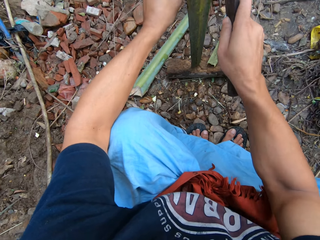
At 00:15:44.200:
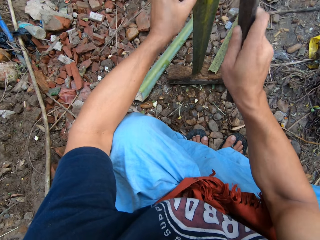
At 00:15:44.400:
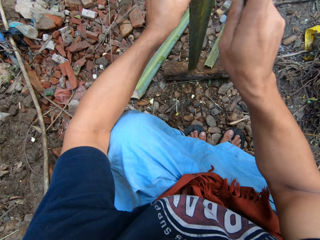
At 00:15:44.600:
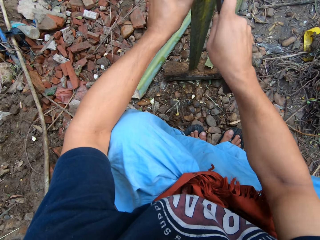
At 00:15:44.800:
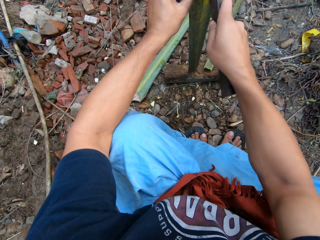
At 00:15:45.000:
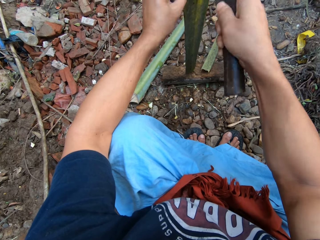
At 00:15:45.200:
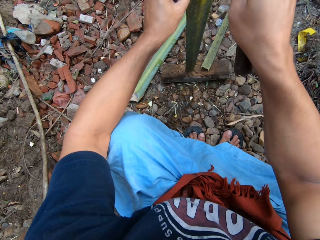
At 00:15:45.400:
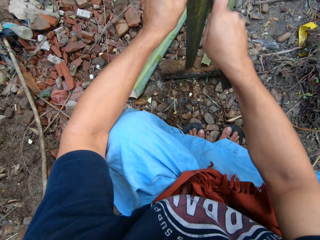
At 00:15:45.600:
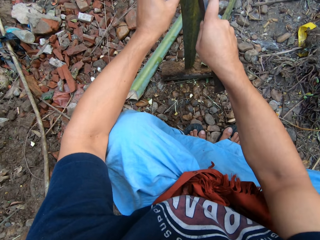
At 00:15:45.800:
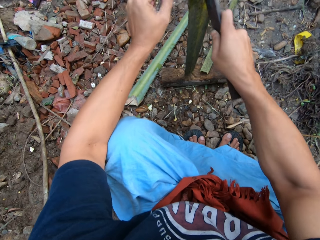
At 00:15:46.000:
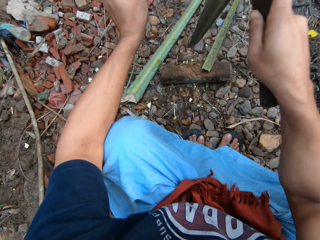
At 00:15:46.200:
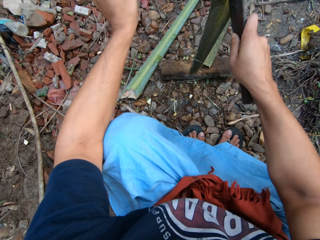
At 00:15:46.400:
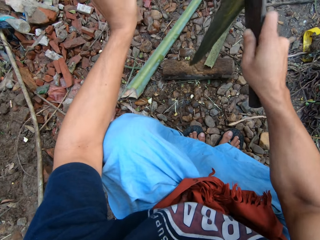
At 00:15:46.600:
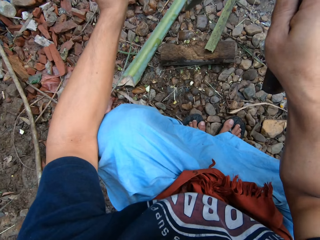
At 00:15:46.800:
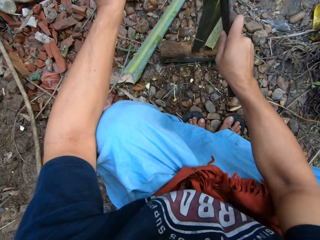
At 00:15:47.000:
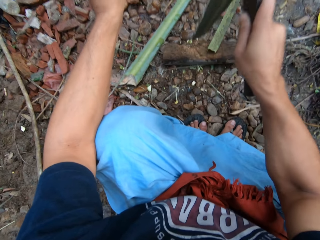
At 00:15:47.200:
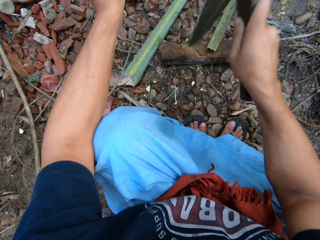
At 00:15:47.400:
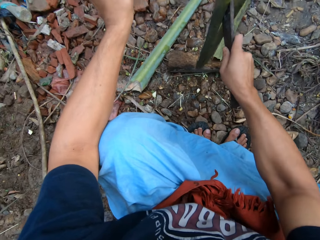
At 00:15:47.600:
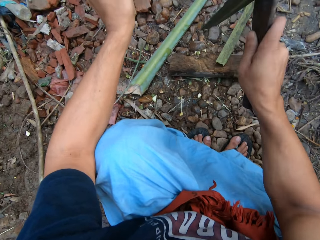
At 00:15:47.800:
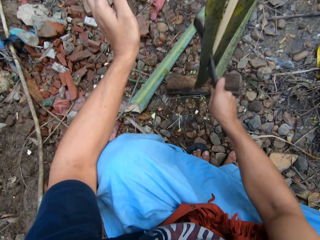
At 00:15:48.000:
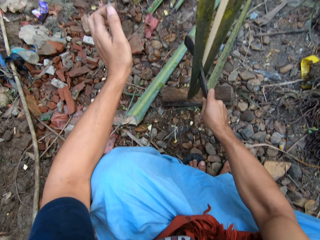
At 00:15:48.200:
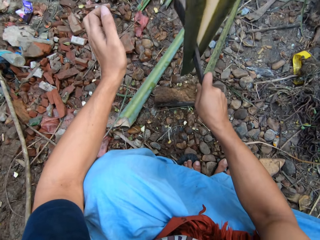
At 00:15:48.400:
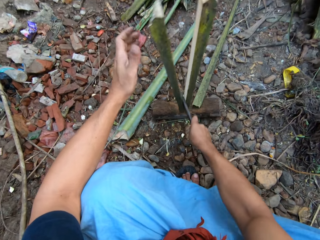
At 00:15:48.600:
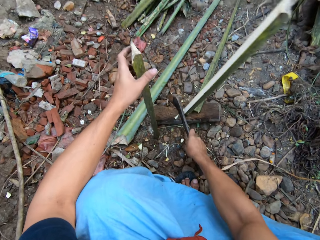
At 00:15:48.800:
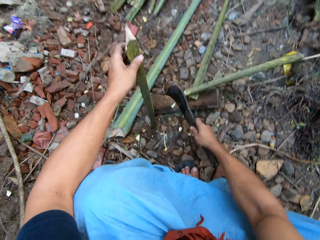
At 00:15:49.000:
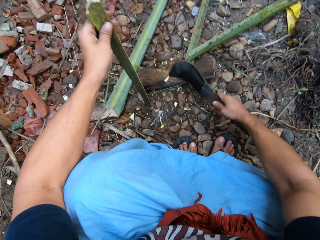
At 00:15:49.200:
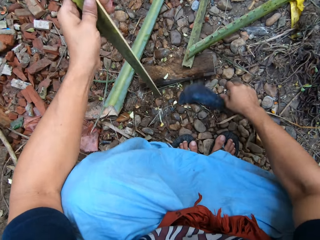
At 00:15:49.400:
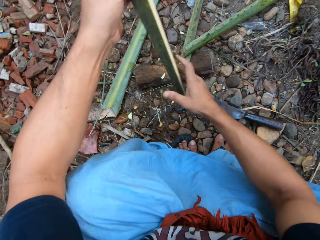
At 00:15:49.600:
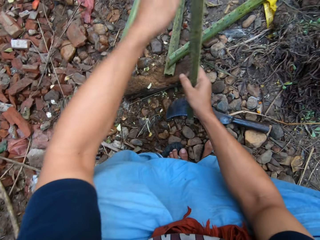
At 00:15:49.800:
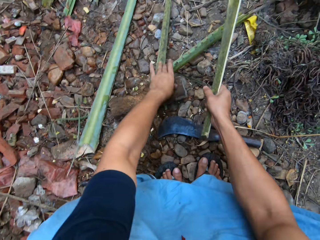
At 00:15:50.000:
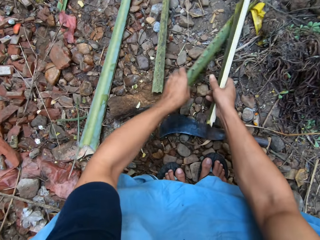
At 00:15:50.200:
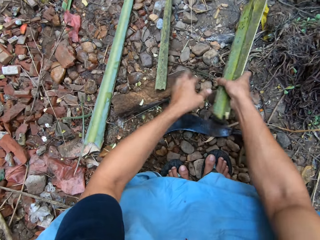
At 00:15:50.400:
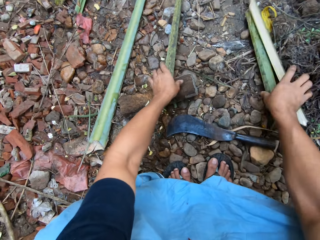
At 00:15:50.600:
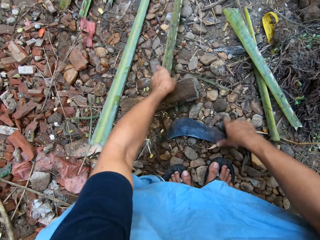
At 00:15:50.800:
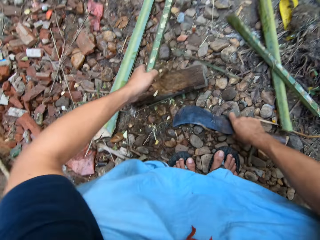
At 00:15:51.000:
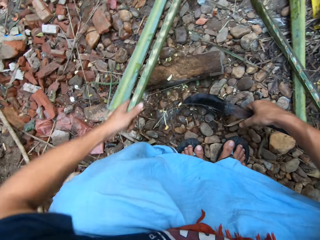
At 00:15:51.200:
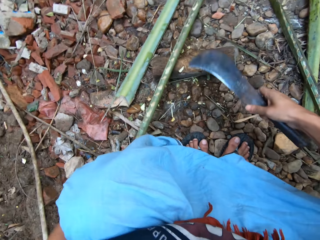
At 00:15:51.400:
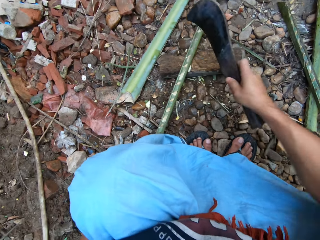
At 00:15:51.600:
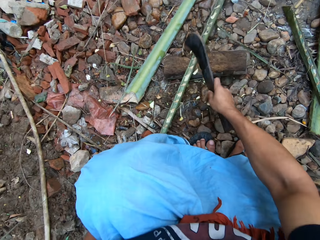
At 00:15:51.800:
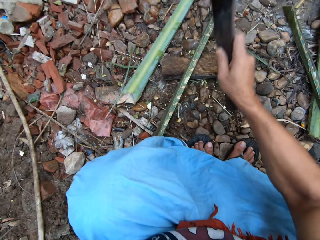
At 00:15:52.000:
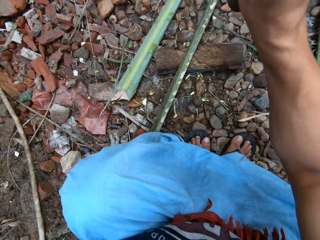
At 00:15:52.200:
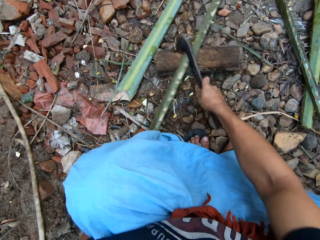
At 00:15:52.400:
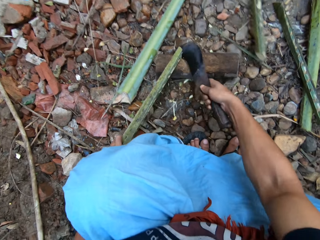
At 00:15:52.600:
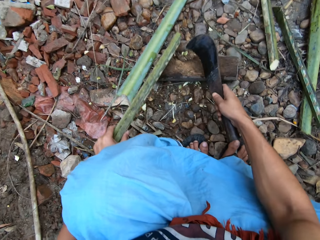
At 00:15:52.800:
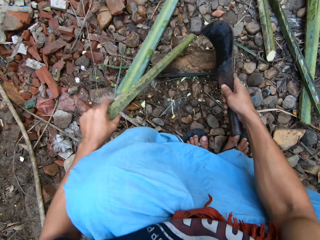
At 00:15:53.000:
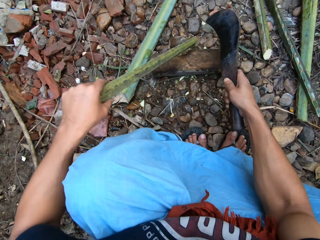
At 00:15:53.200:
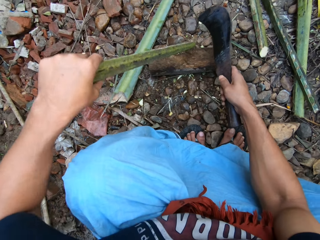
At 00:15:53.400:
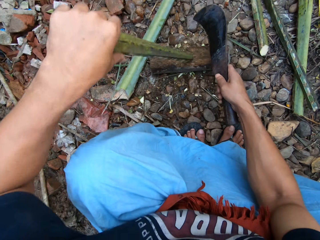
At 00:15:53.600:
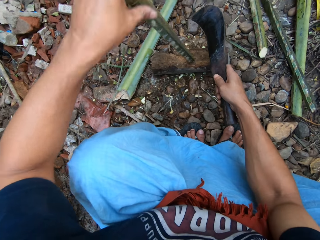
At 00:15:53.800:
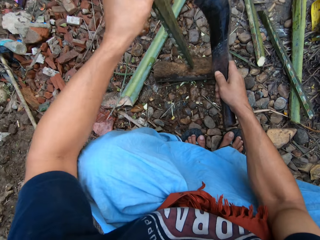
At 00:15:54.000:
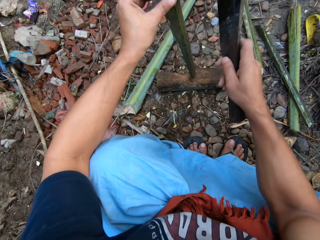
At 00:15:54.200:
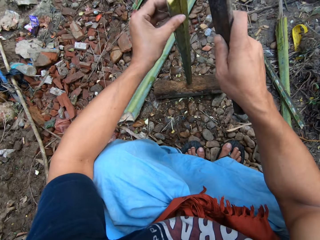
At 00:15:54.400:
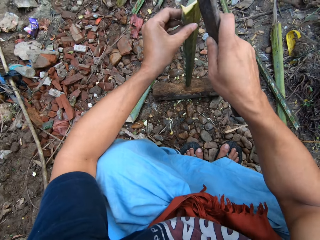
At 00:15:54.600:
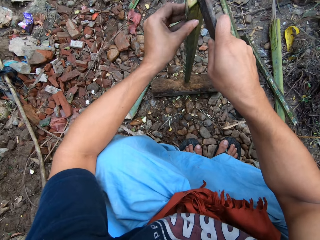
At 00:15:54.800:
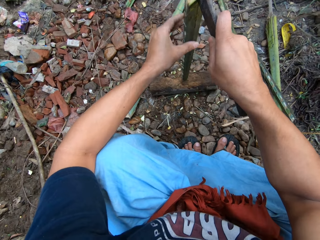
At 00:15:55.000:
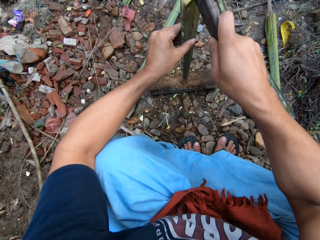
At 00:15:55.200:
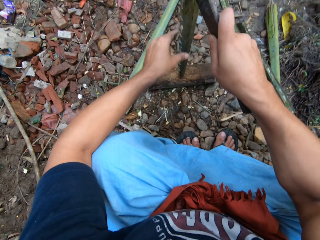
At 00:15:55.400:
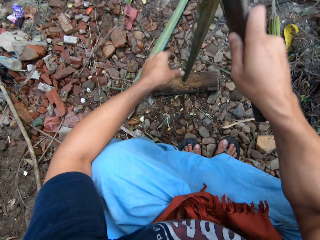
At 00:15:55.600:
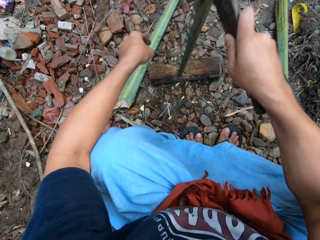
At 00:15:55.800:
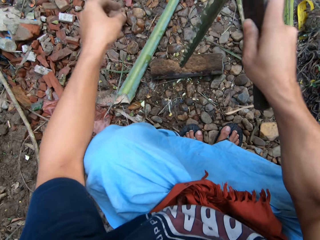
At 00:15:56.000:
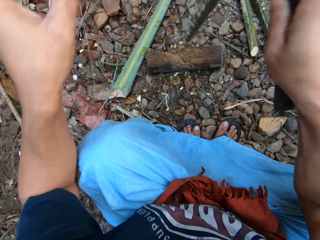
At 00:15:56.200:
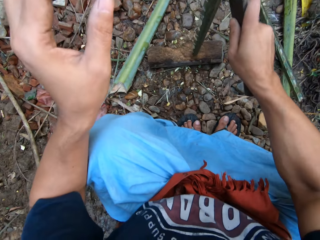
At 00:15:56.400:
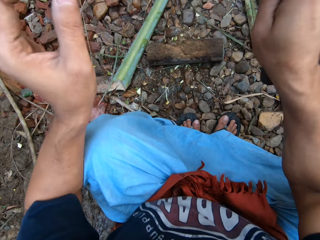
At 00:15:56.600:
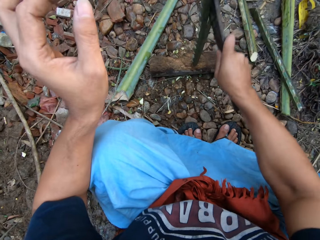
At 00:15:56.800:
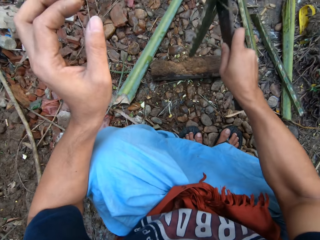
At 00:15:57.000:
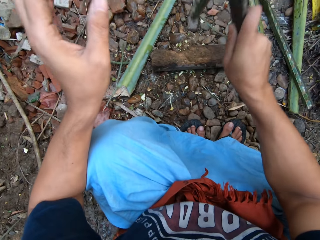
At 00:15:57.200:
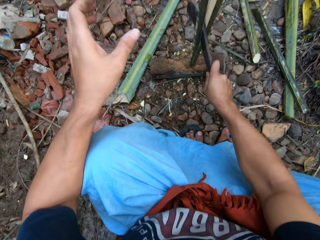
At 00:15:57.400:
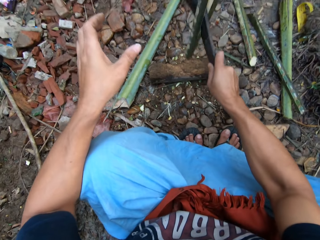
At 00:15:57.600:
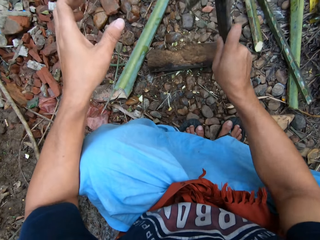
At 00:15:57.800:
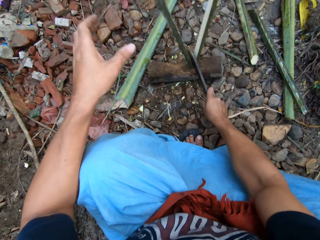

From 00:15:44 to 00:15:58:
The camera wearer splits the bamboo on the cutting block with the pruning knife in his right hand. He gathers the split bamboo with his left hand. He drops the split bamboo on the ground with his right hand. He puts the long bamboo on the cutting block with his left hand. He cuts the long bamboo on the cutting block with the pruning knife in his right hand. He adjusts the short bamboo on the cutting block with his left hand. He splits the bamboo on the cutting block with the pruning knife in his right hand.

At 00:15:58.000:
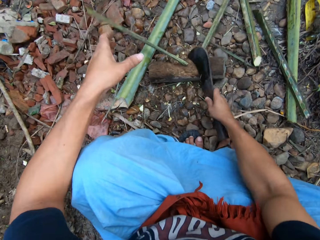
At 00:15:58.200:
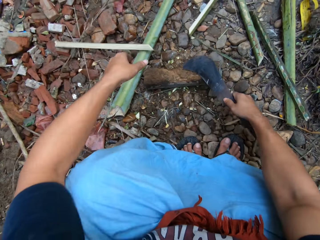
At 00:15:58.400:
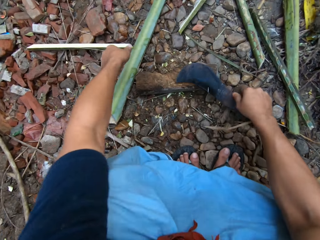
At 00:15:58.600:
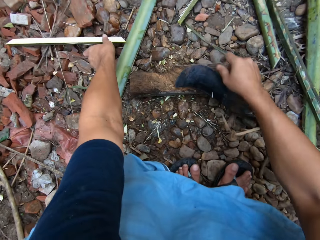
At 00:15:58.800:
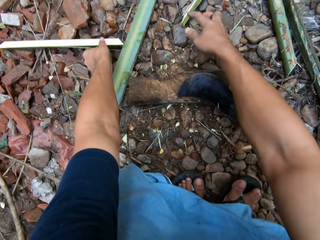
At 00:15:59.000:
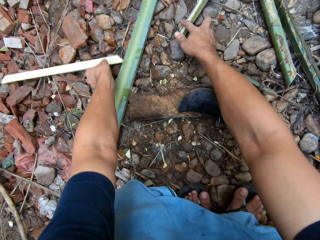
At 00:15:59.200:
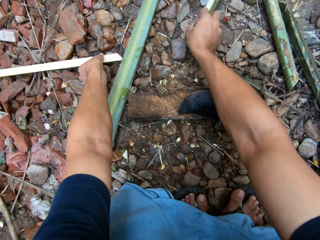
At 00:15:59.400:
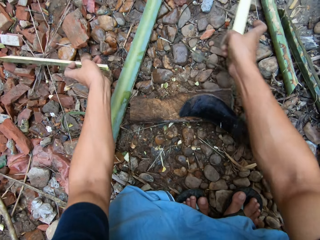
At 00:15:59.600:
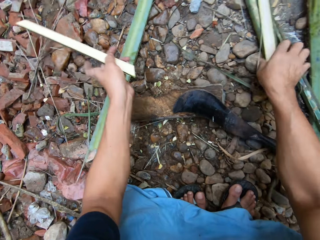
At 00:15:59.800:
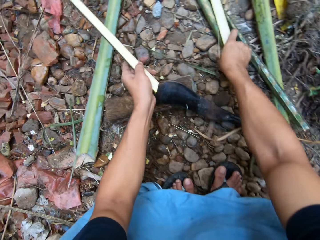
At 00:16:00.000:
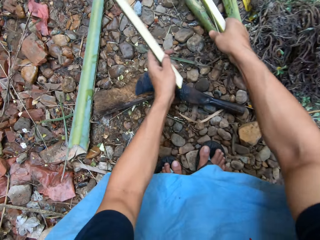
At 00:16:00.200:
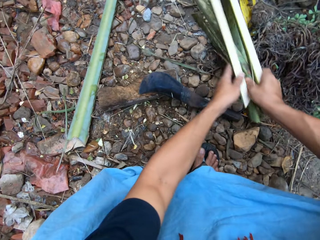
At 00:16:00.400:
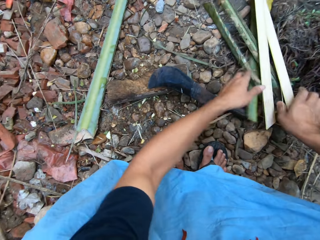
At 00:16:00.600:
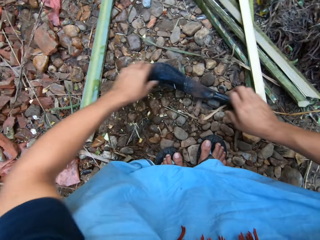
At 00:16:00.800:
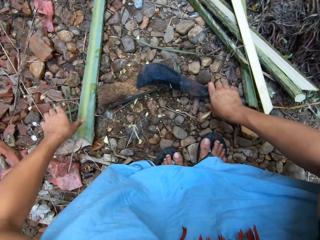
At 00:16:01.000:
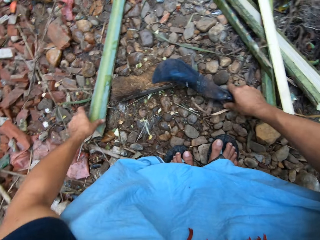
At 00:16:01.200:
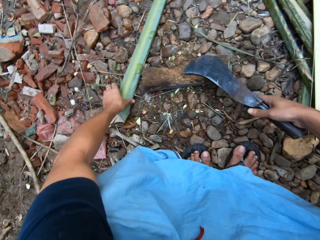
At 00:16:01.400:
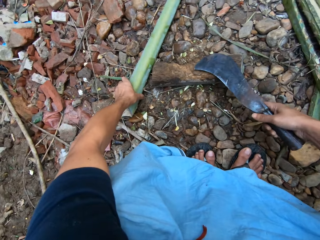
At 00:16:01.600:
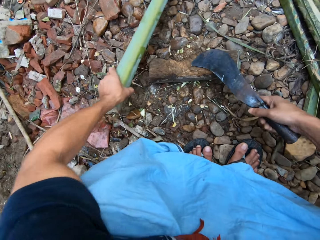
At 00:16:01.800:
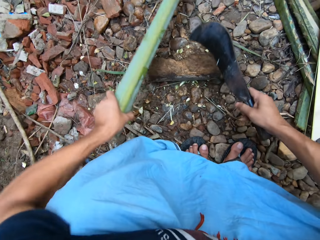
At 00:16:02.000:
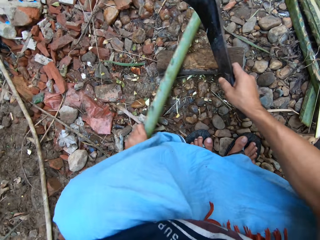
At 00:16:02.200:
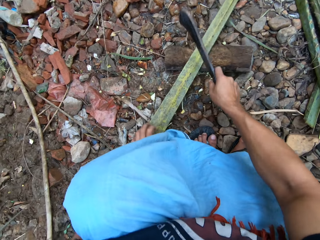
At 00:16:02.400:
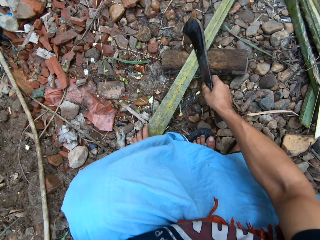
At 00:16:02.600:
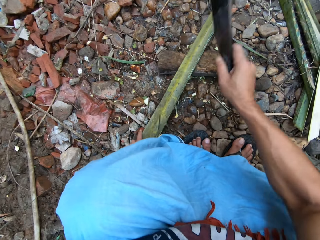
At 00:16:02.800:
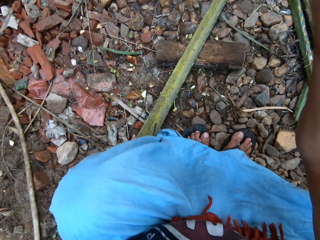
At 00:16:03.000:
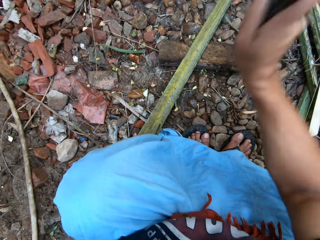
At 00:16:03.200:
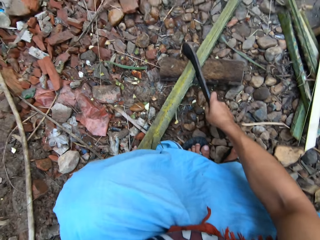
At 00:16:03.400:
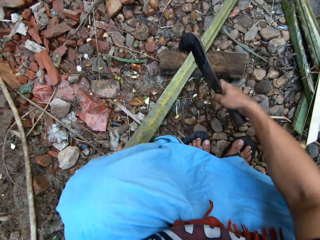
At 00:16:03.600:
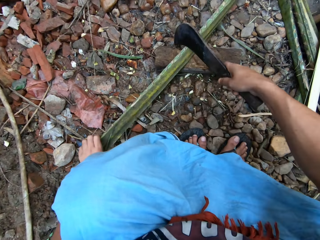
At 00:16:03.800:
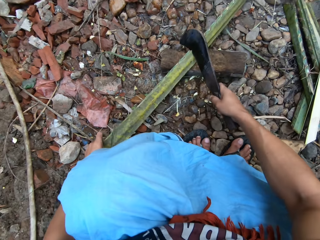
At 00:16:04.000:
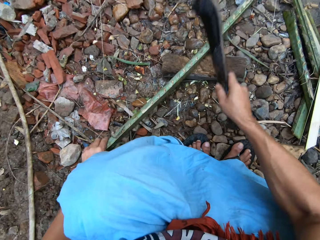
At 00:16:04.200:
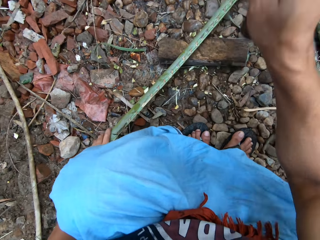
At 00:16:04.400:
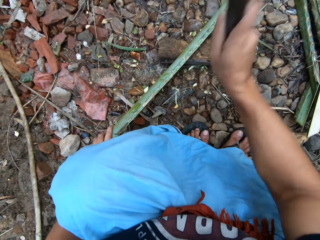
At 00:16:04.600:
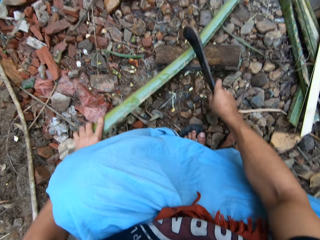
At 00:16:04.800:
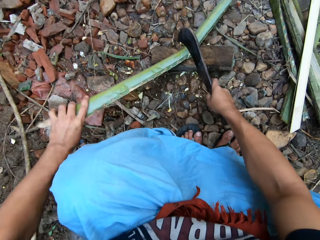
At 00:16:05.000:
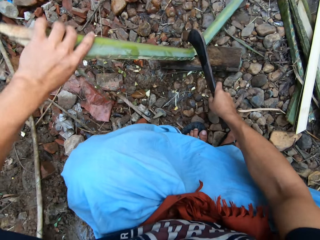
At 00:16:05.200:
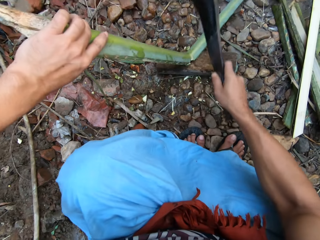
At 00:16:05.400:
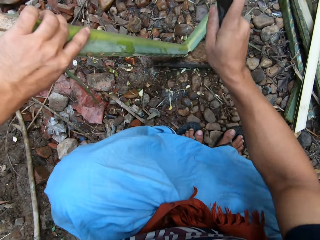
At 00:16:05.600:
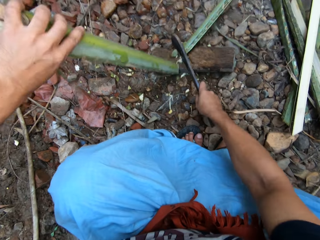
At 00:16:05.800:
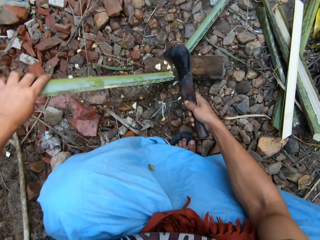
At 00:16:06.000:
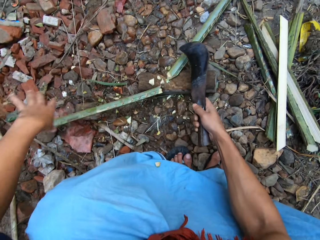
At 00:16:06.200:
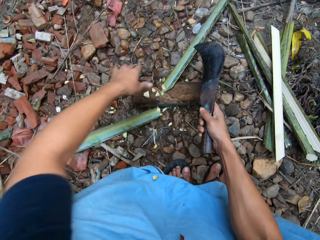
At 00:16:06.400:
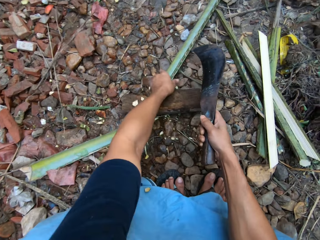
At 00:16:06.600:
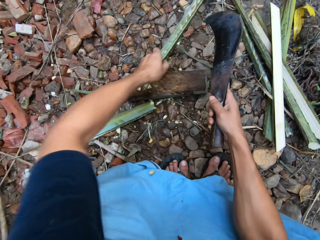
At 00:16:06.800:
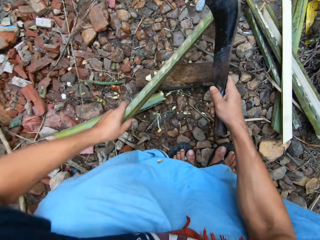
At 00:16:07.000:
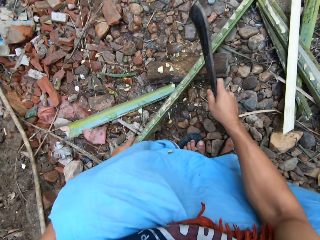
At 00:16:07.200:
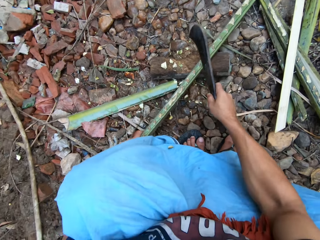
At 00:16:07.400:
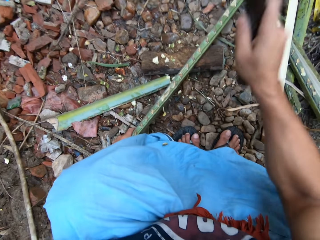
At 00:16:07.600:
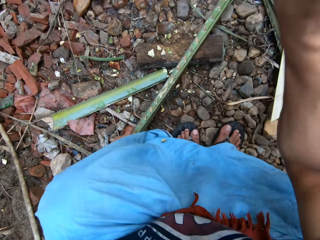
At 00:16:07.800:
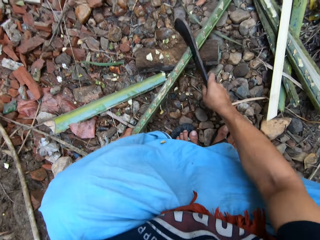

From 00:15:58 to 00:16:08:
The camera wearer puts the split bamboo on the other split bamboo on the floor with both hands. He puts the second long bamboo on the cutting block with his left hand. He cuts the long bamboo on the cutting block with the pruning knife in his right hand. He adjusts the long bamboo with his left hand.
